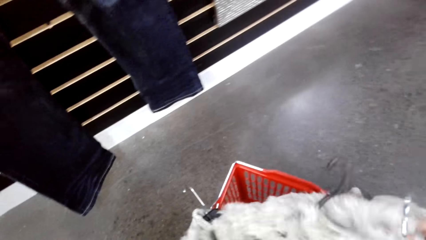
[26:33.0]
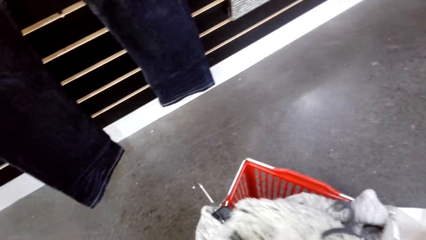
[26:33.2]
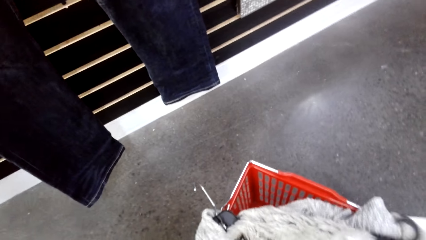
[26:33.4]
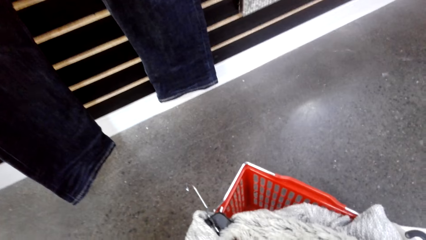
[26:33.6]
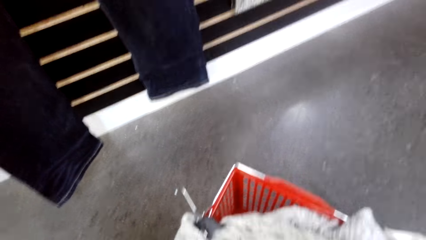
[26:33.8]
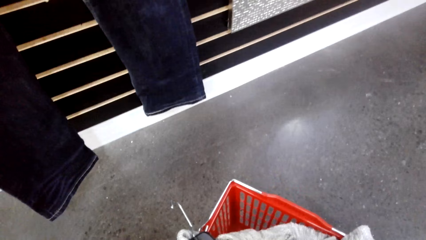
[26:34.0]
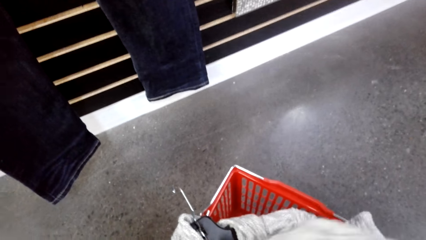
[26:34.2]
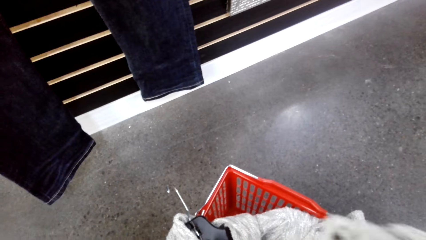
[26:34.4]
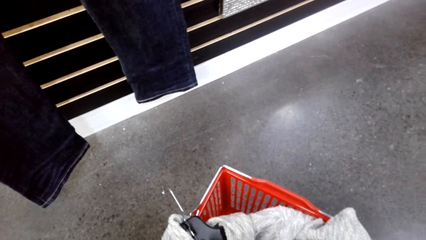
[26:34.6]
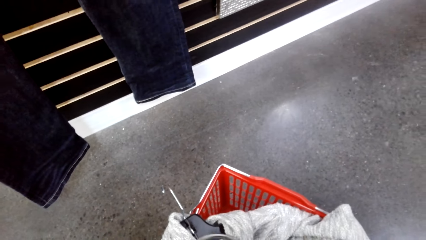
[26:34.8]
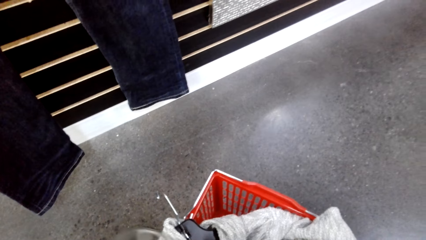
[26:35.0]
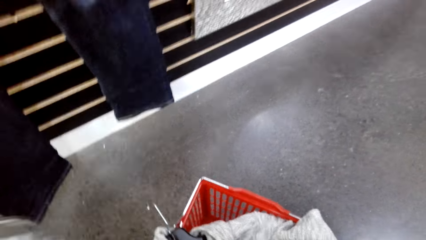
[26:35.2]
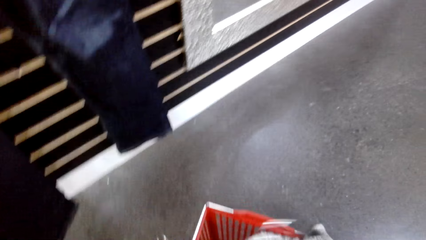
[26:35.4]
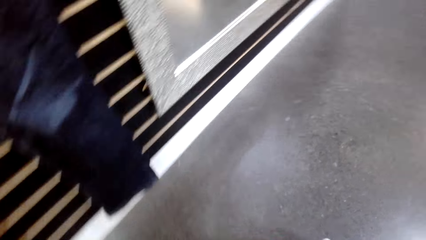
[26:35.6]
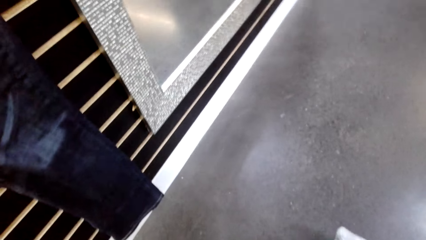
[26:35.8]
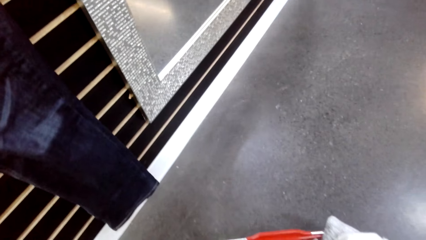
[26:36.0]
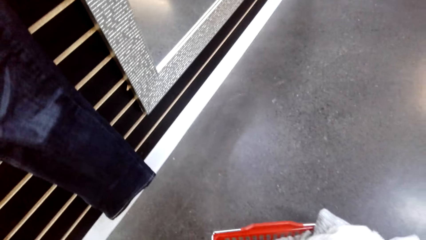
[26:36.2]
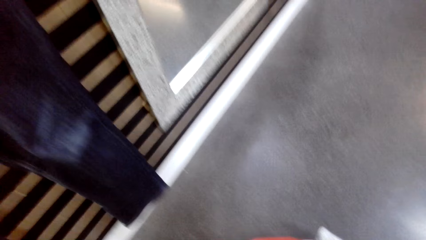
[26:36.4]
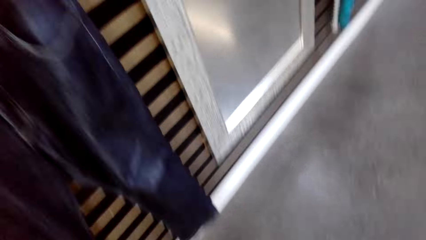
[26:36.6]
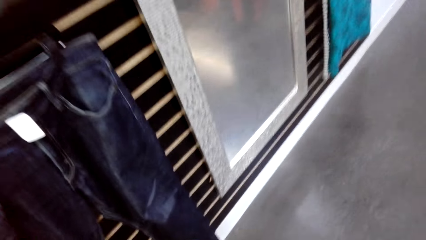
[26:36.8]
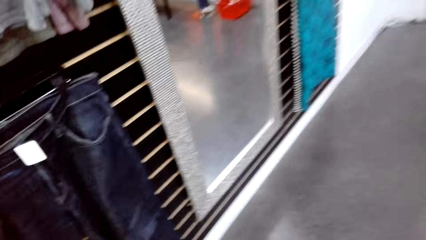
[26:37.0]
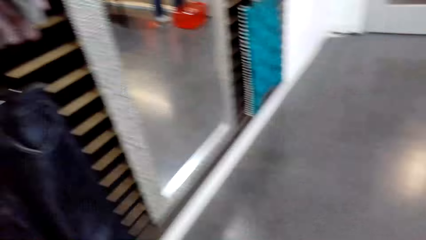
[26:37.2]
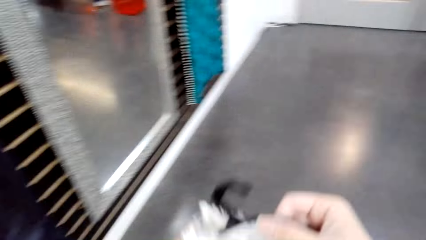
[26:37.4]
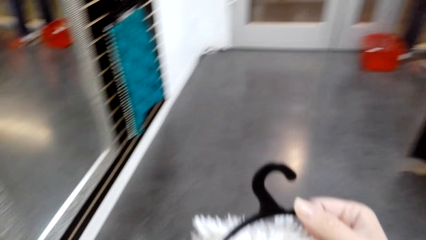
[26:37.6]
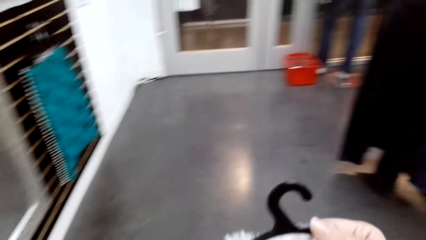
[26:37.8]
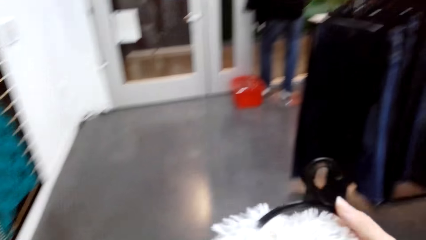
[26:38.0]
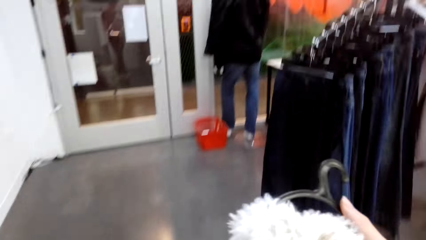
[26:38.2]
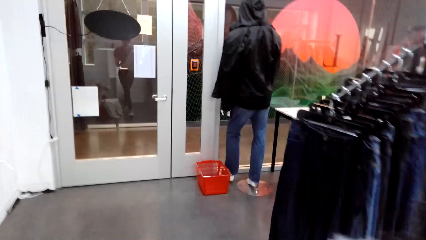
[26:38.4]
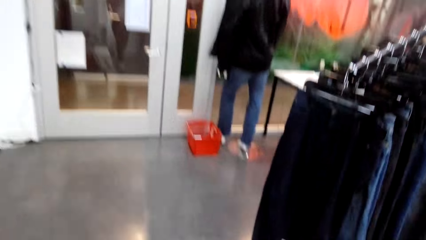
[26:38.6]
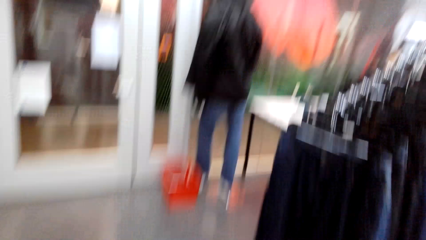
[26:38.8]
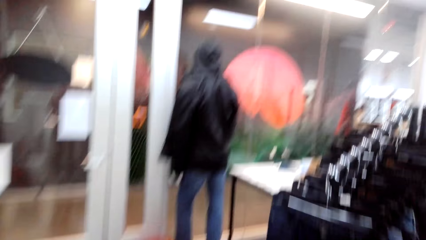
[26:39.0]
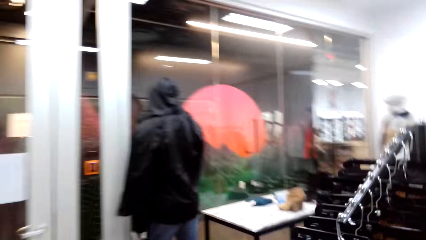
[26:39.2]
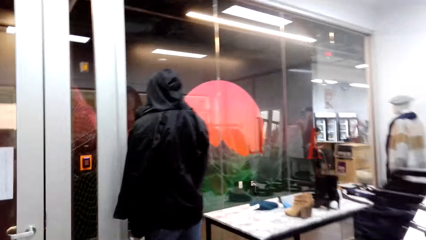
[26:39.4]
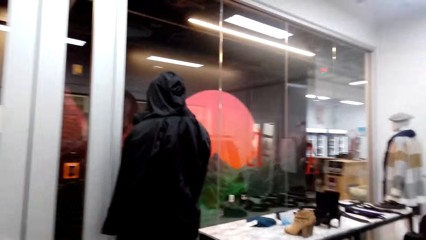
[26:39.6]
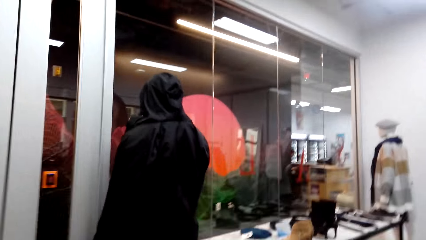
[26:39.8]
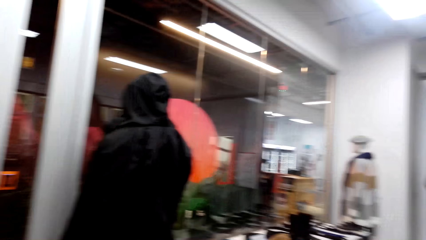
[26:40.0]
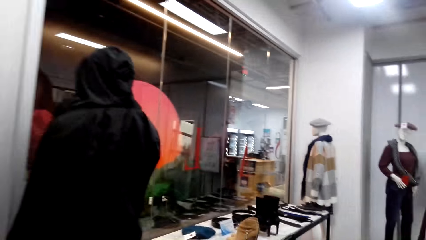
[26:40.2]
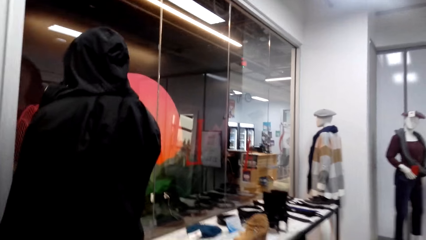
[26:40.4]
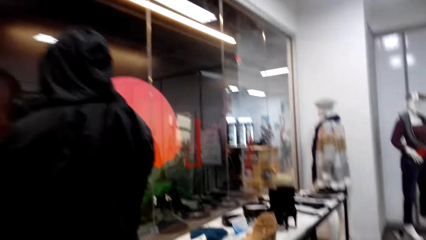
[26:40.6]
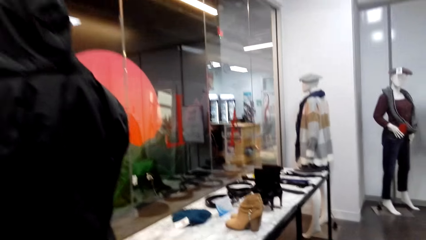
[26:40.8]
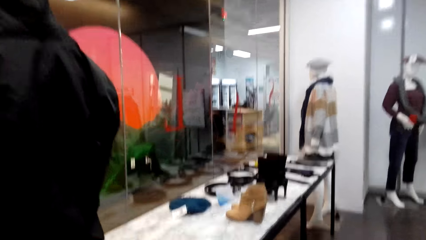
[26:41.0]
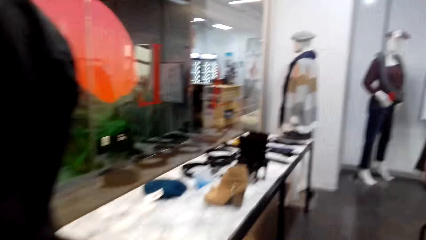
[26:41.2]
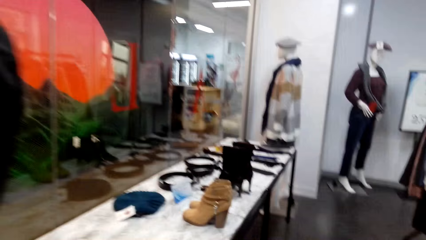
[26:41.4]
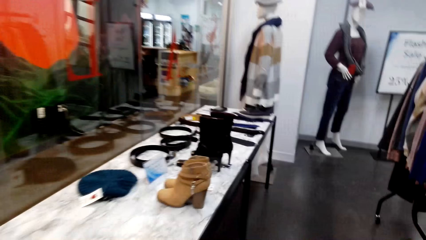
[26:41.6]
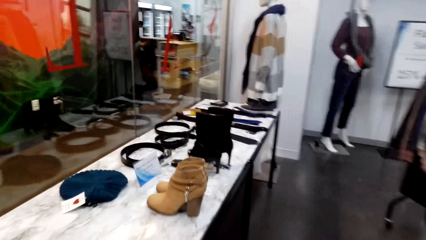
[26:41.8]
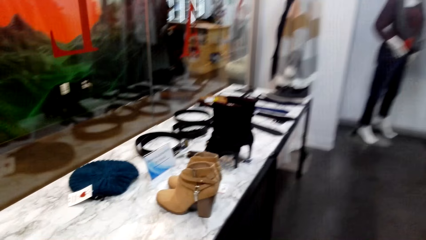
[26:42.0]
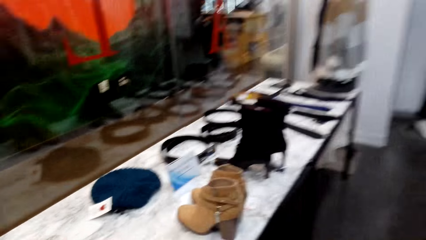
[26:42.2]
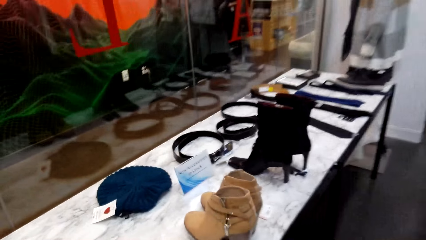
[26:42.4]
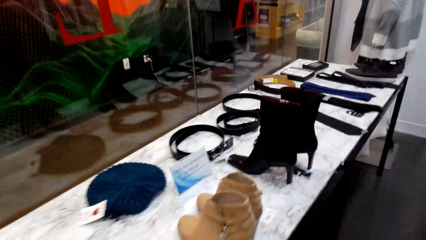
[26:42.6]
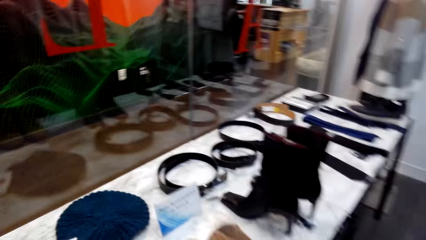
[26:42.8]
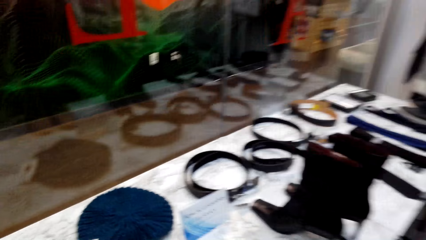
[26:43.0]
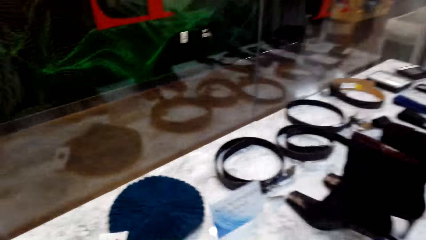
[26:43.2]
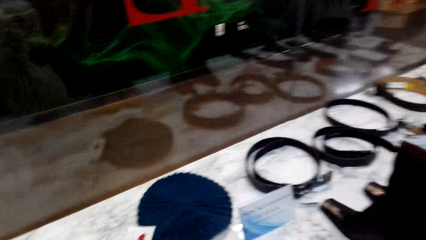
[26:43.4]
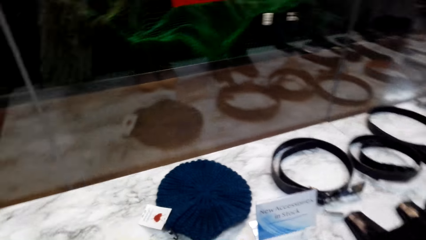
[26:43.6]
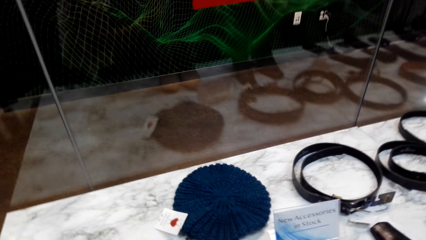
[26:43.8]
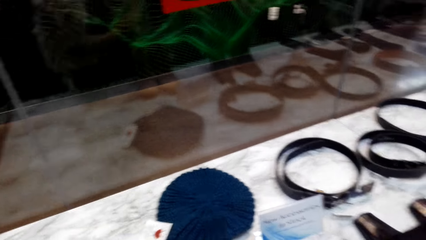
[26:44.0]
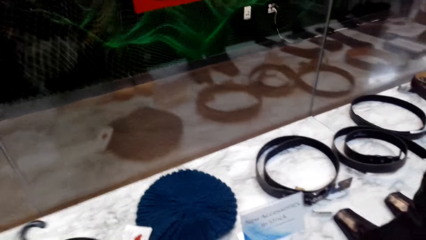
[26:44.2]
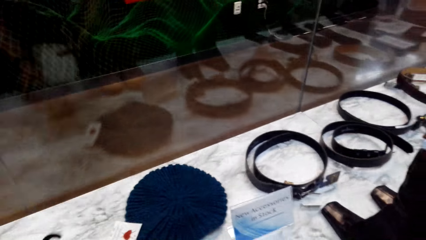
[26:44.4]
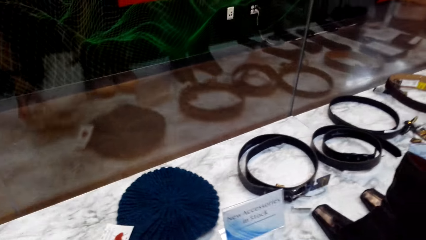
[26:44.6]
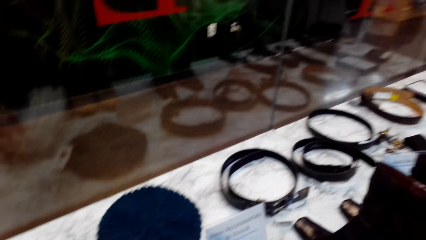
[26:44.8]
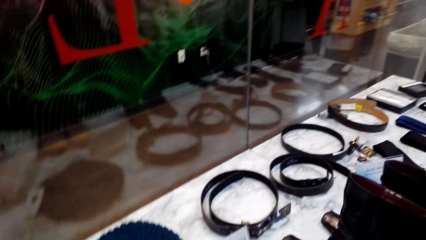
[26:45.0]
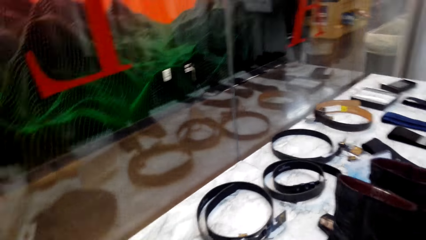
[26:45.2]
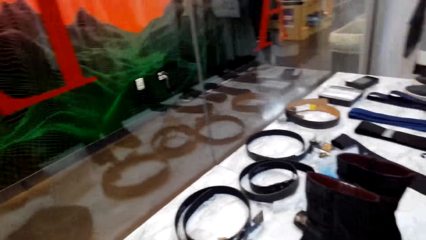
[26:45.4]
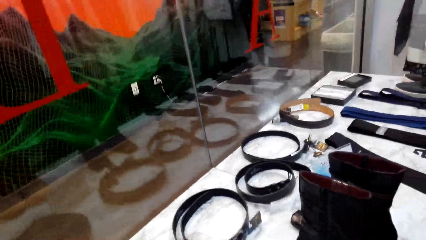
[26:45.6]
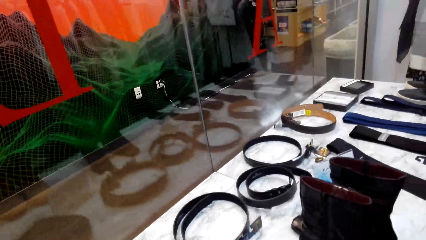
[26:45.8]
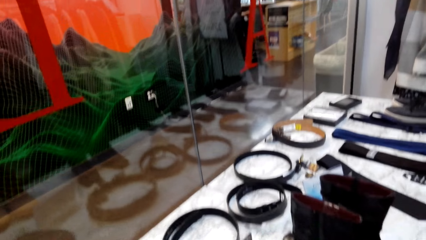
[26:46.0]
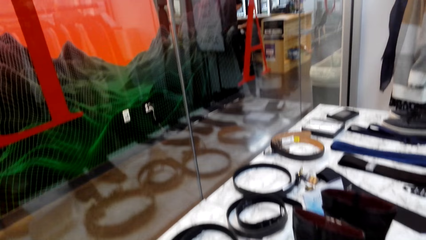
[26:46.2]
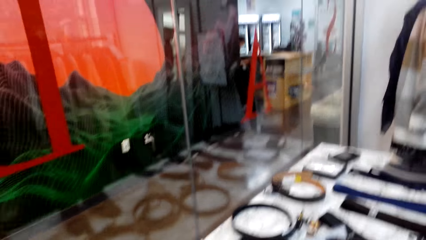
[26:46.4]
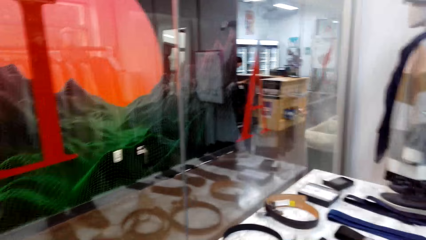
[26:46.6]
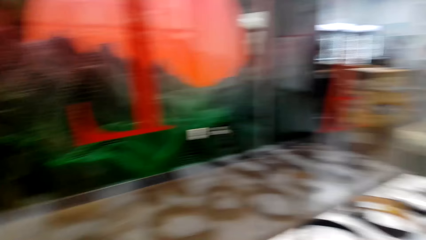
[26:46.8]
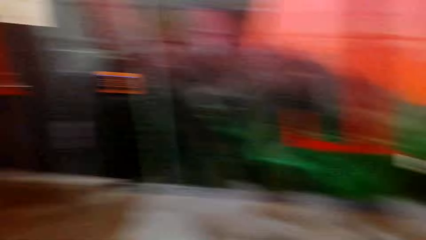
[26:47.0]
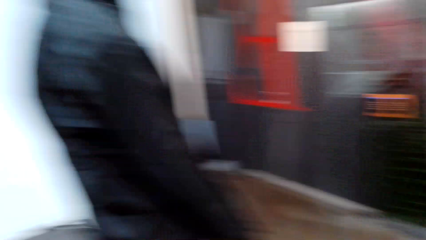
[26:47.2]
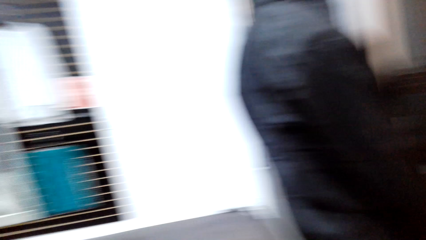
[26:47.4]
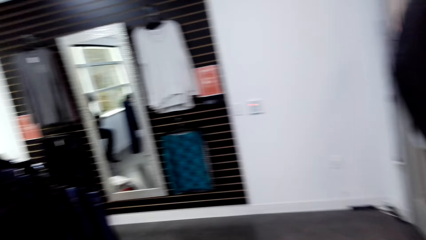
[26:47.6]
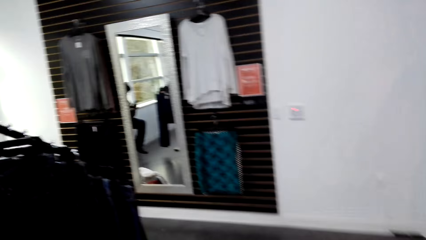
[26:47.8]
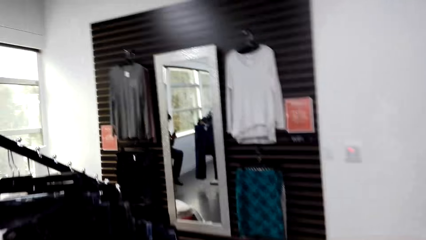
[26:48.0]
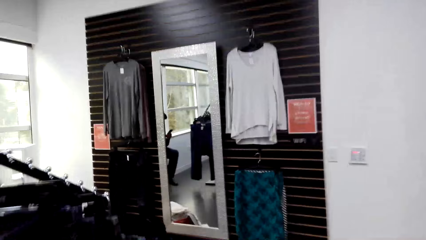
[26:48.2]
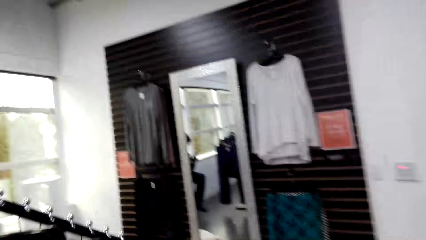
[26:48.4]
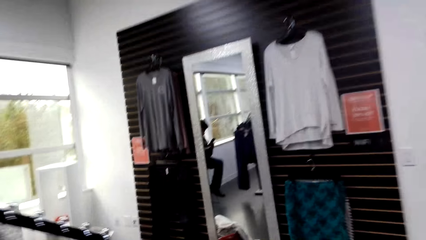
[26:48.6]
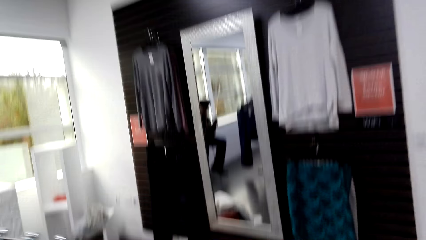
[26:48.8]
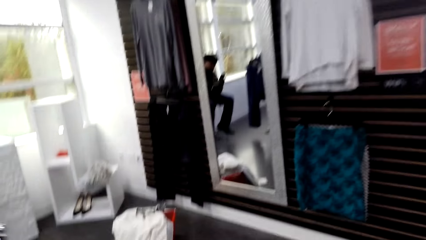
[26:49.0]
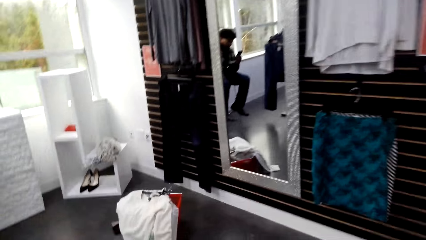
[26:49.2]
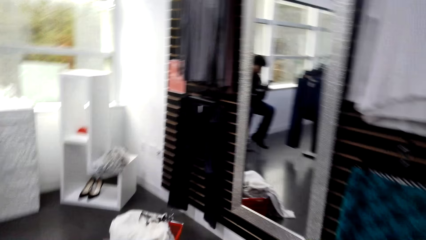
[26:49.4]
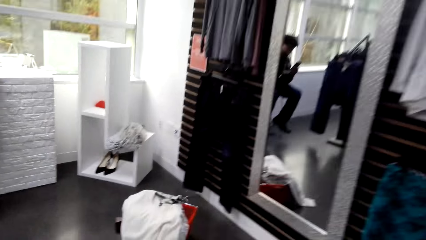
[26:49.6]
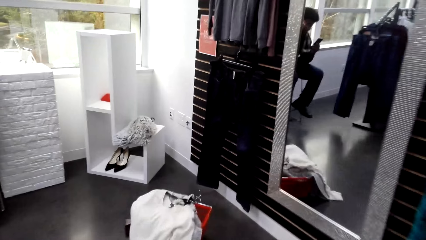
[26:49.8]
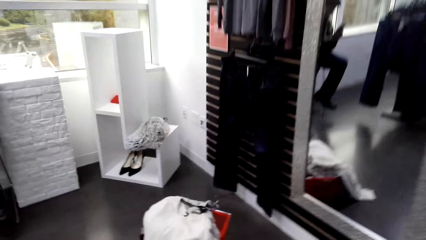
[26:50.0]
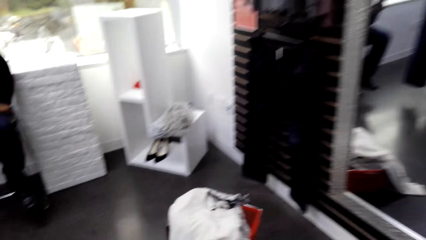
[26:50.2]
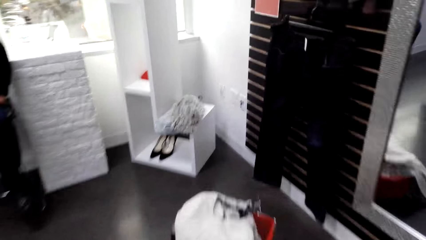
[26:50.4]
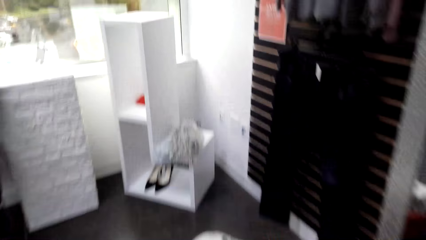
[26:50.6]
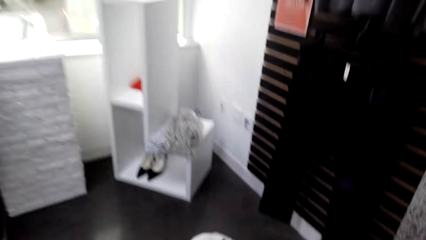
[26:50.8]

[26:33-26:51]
The camera wearer picks up a scarf. They move towards the display. They walk right. They place the scarf on the bench. They turn left. They walk left.
